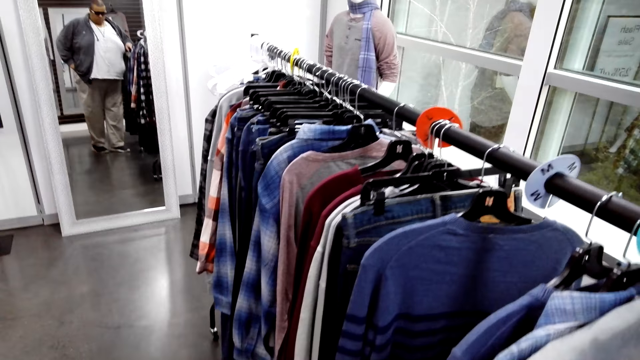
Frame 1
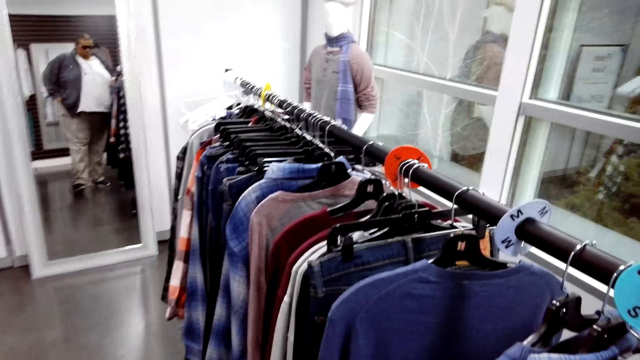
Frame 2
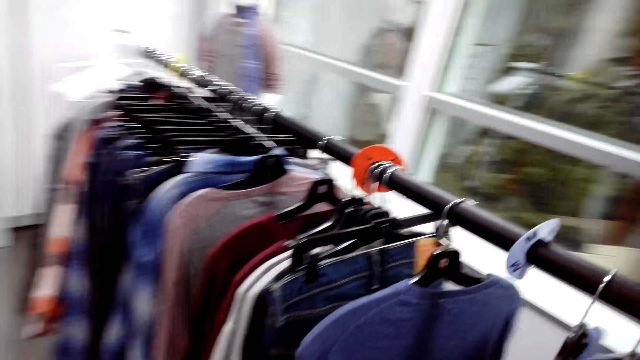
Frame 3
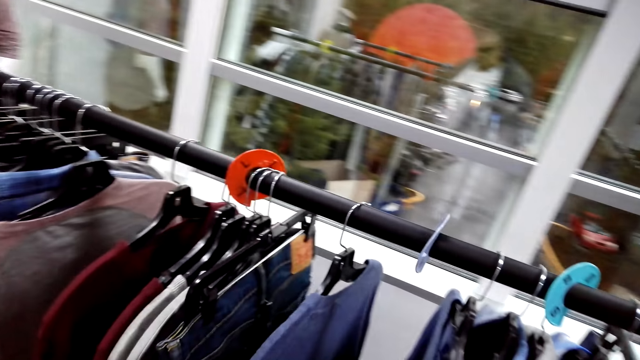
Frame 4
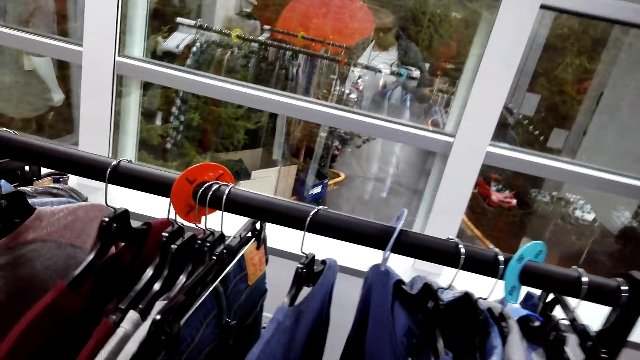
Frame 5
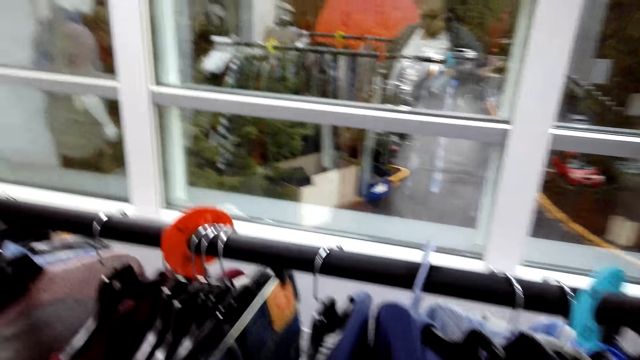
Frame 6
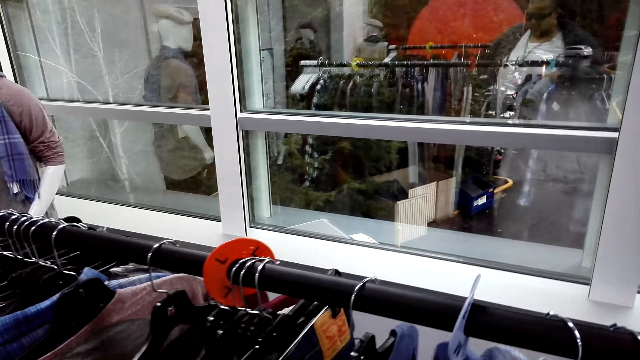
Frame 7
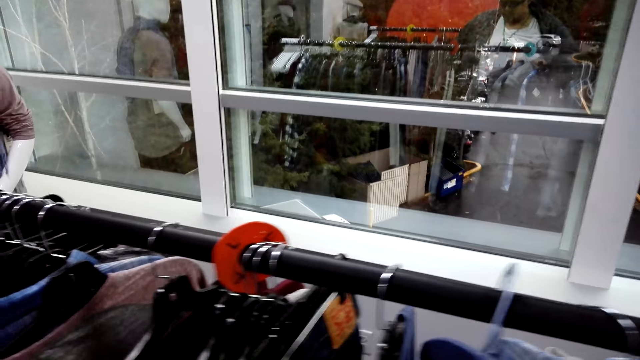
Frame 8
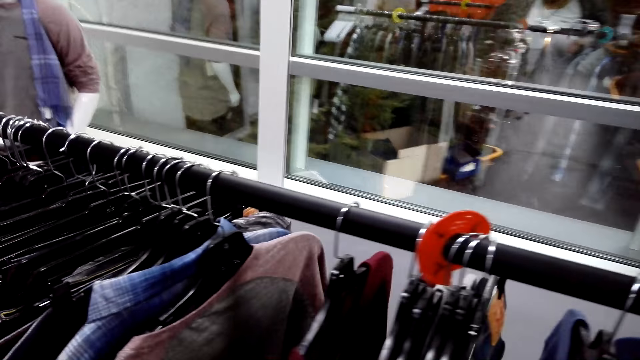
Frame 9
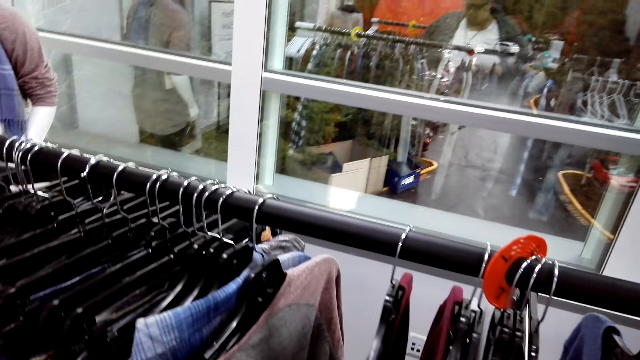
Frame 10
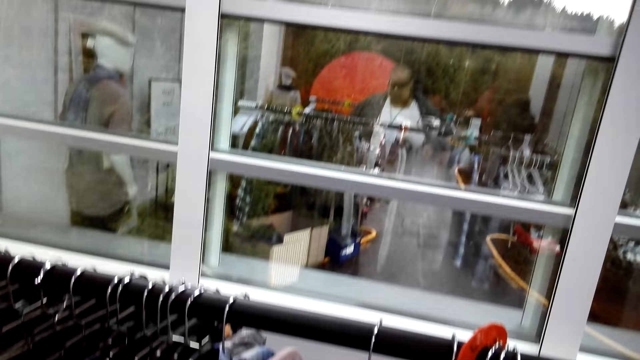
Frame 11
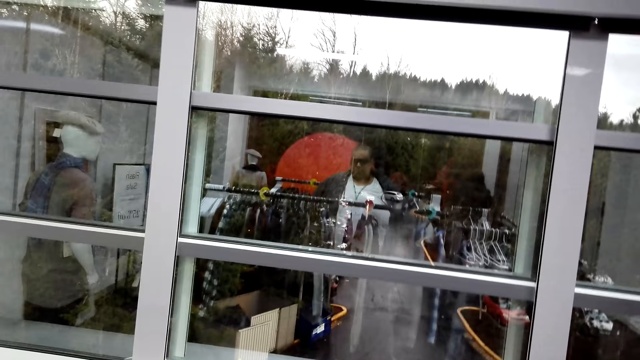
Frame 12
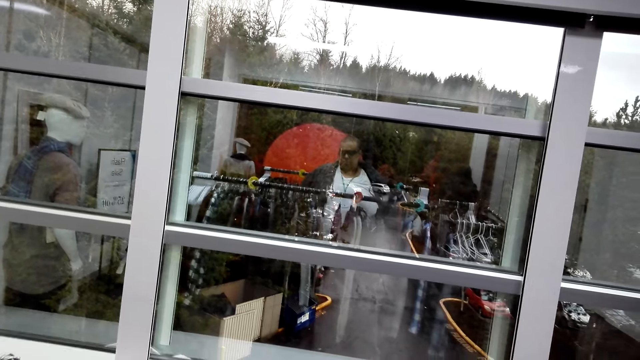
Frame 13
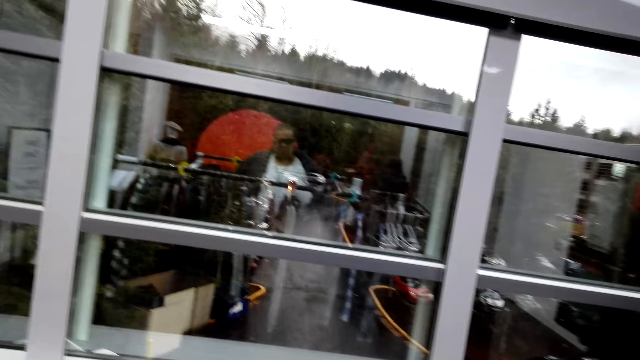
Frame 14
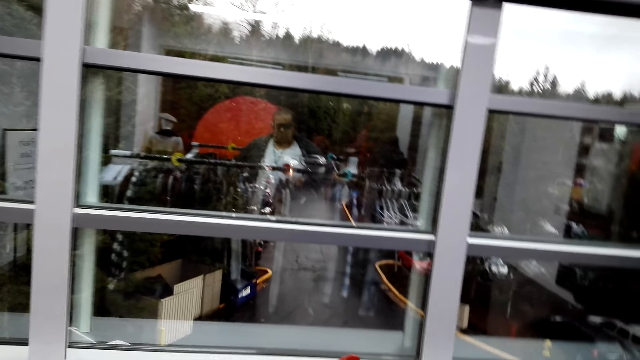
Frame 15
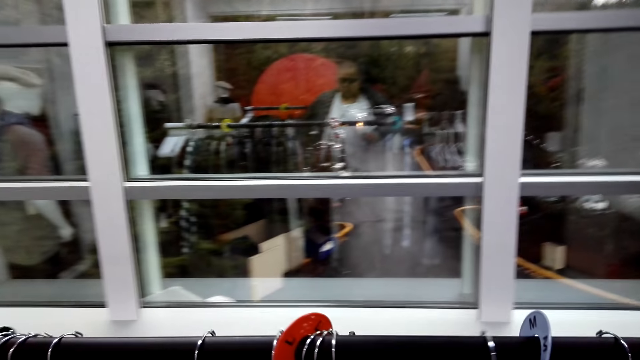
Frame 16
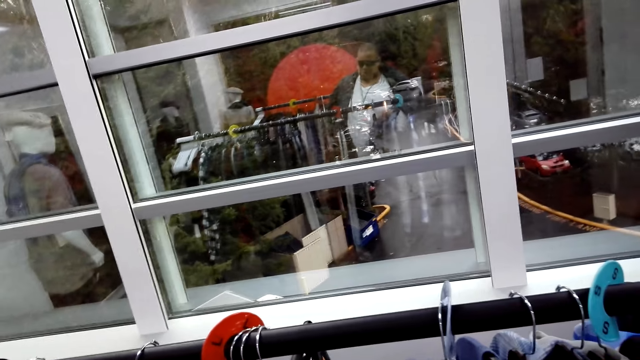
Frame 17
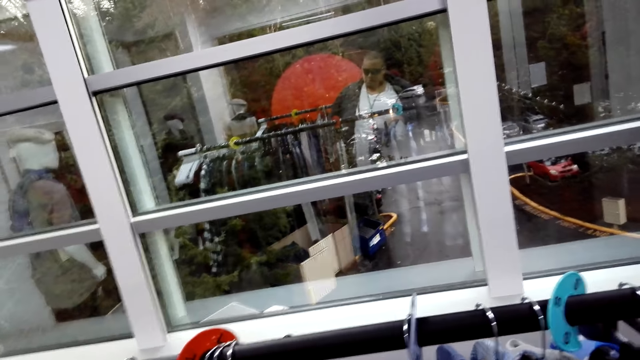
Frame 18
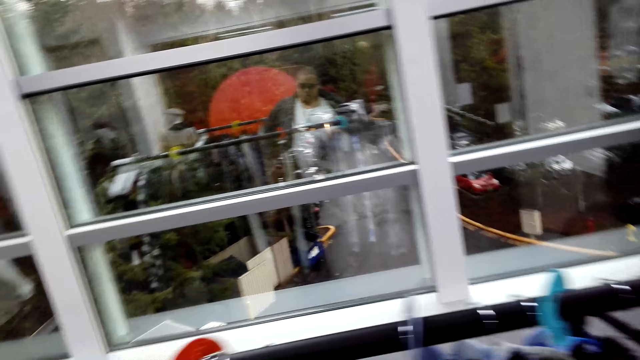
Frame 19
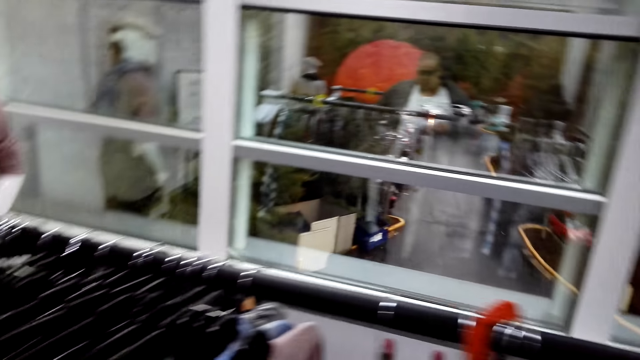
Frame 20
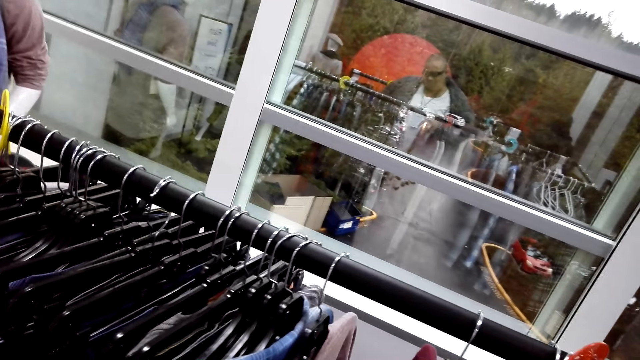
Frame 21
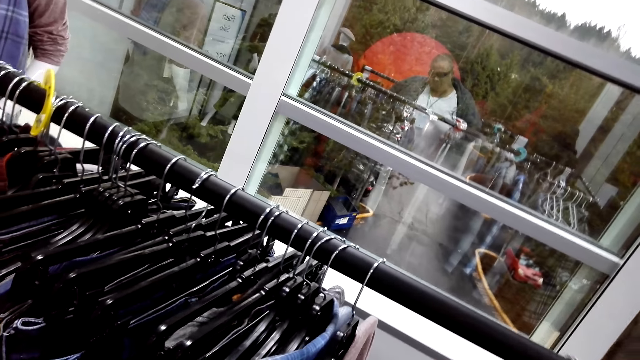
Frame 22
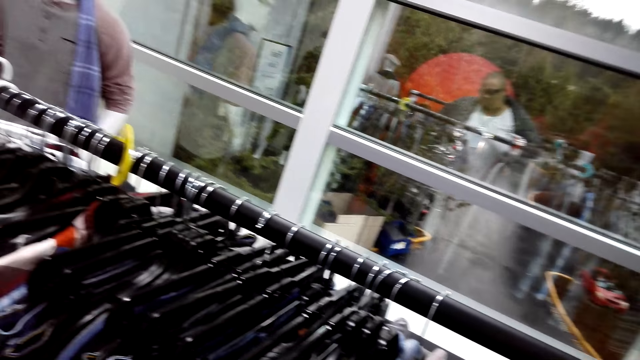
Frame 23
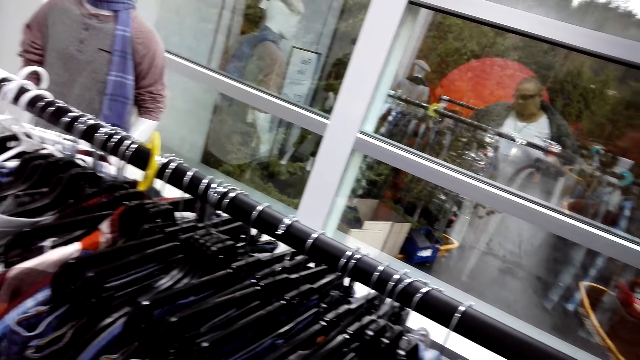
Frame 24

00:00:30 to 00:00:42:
The camera wearer goes over clothes on the hanger stand. The attendant converses with the camera wearer. The camera wearer talks.

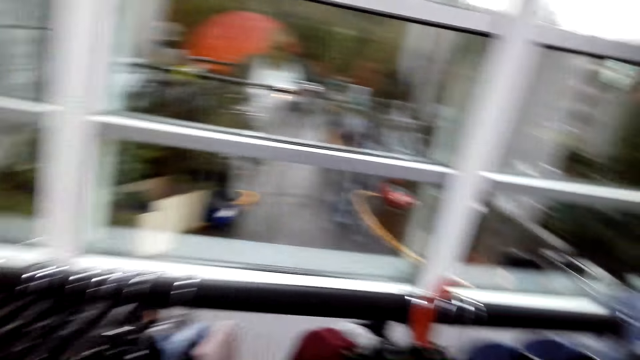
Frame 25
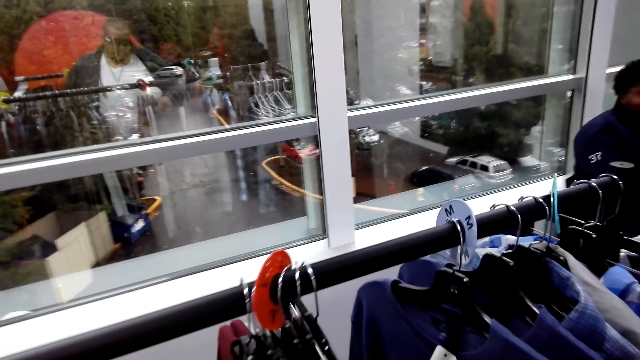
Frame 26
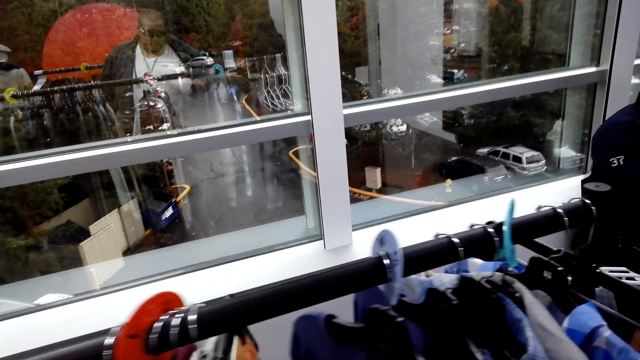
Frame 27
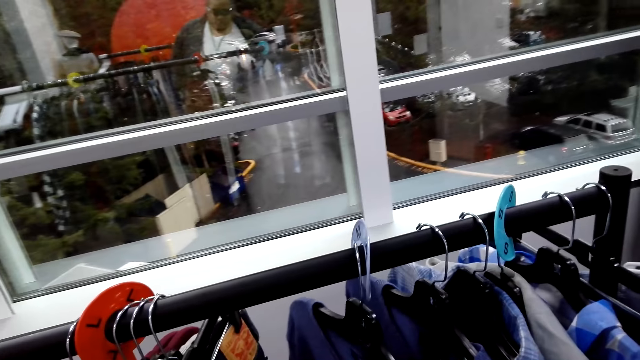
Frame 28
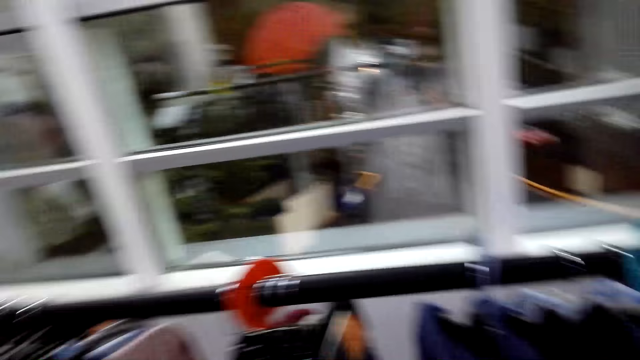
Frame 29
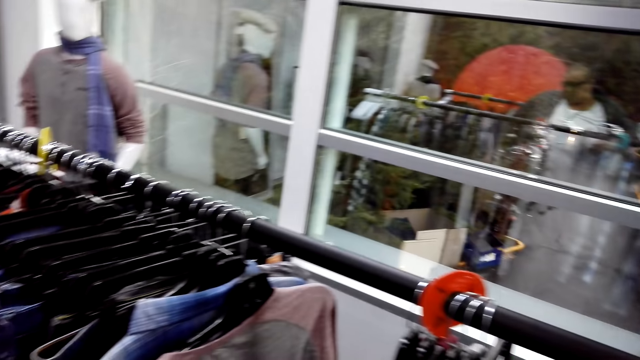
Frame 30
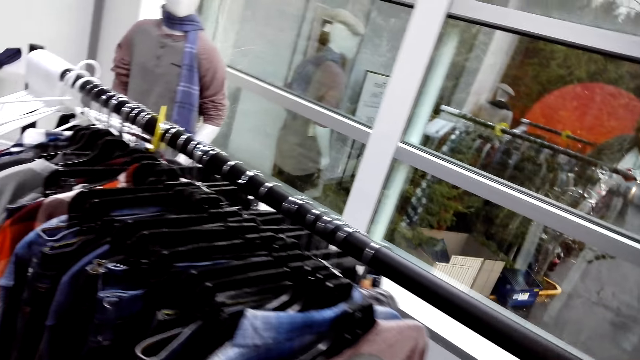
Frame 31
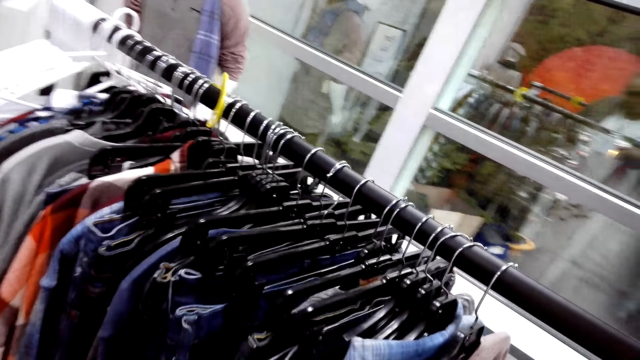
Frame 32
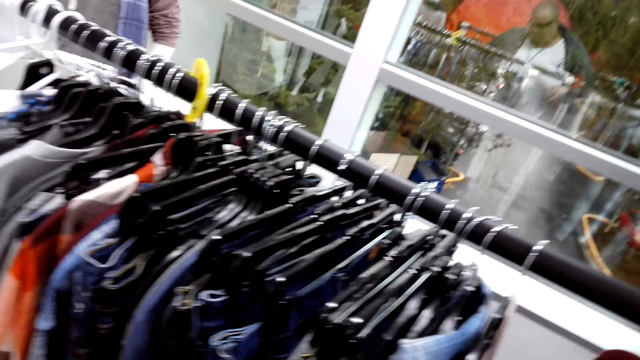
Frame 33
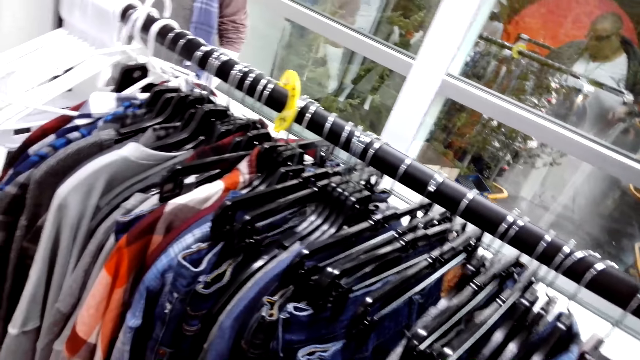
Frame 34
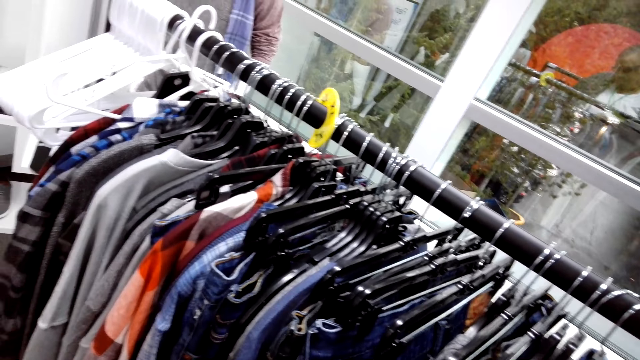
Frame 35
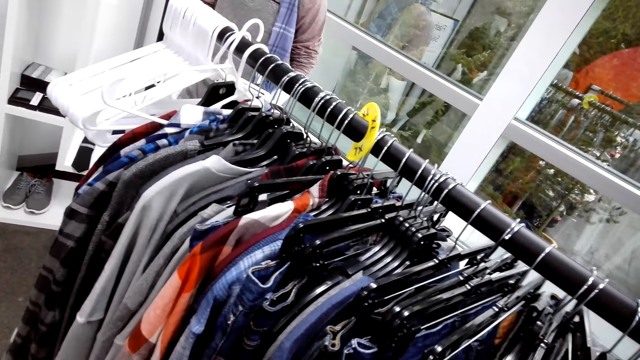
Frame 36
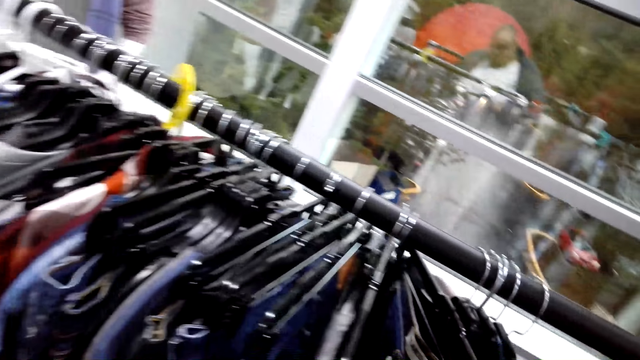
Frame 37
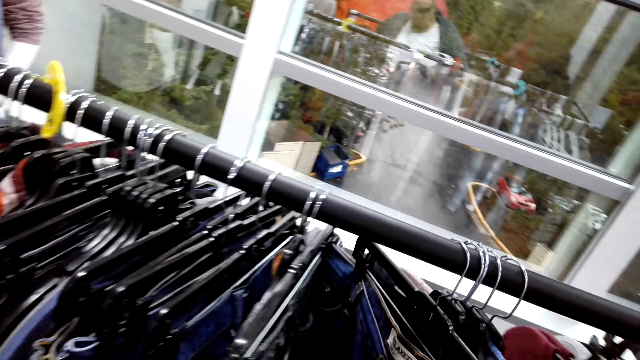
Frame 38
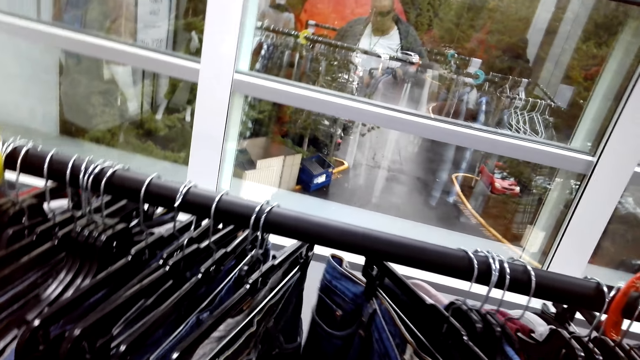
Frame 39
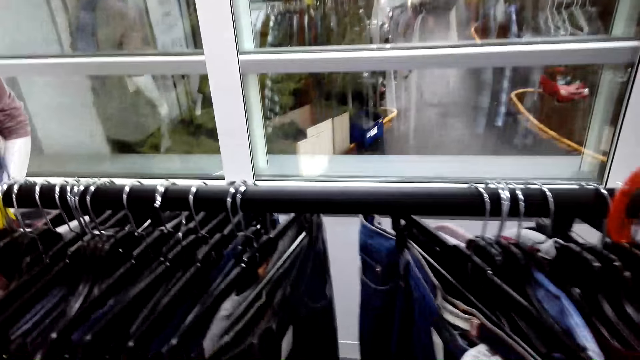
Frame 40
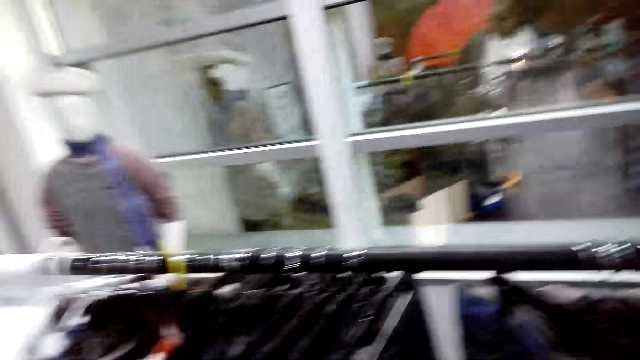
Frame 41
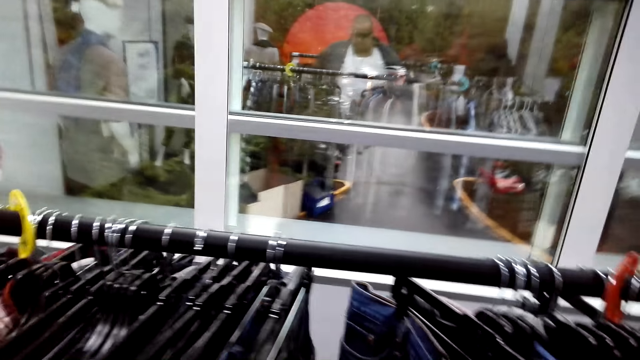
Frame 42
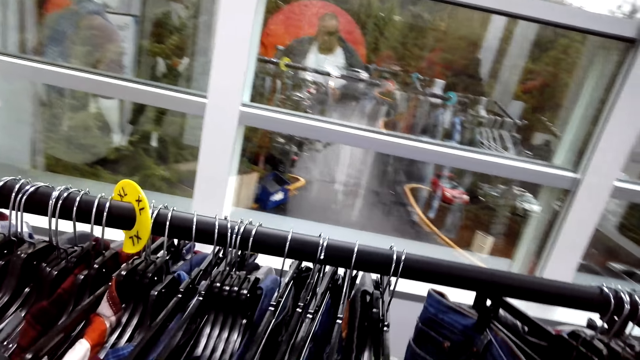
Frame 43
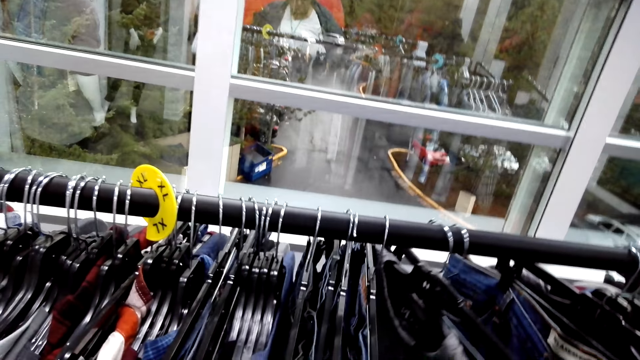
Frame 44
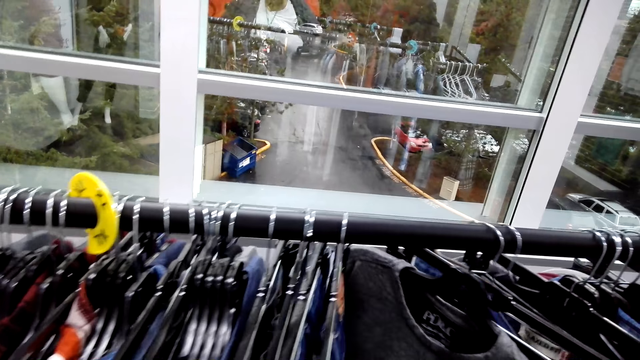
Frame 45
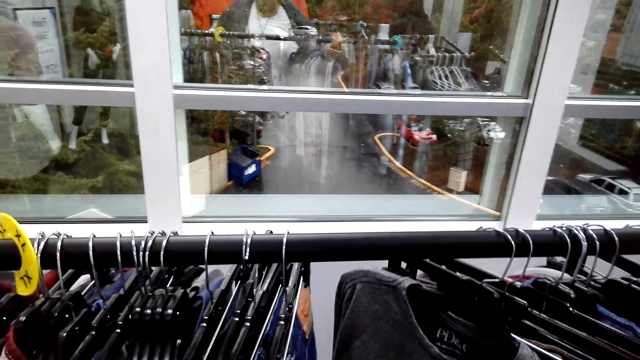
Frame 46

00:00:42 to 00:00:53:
The camera wearer checks the denim jeans.
